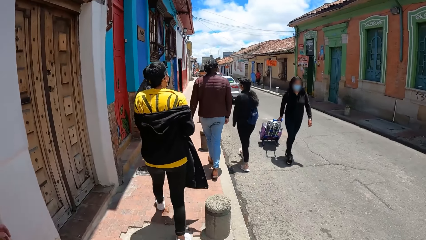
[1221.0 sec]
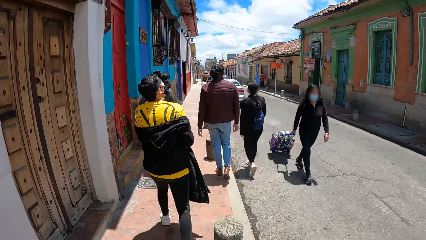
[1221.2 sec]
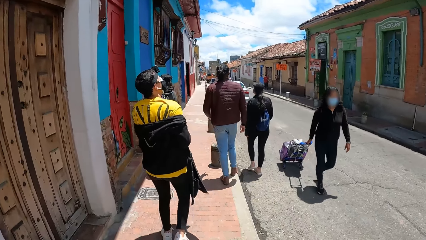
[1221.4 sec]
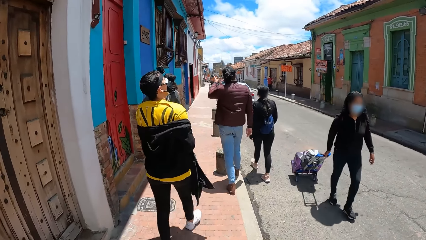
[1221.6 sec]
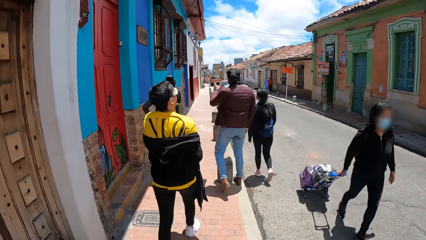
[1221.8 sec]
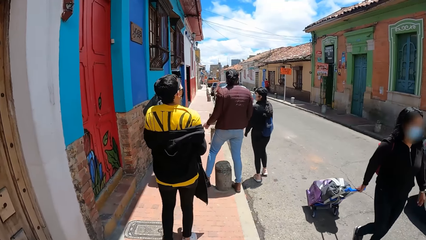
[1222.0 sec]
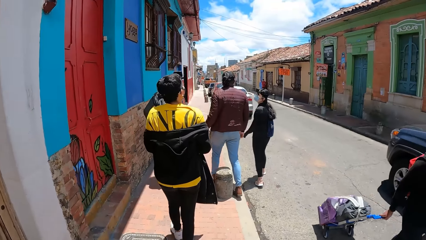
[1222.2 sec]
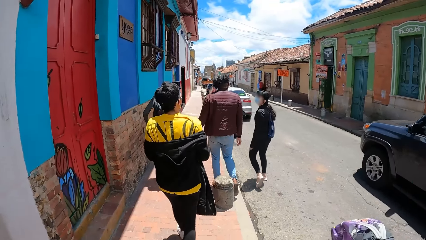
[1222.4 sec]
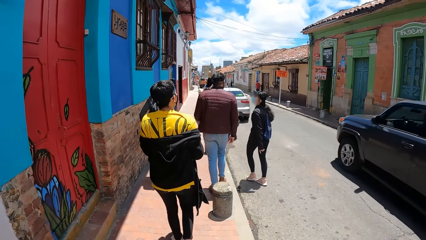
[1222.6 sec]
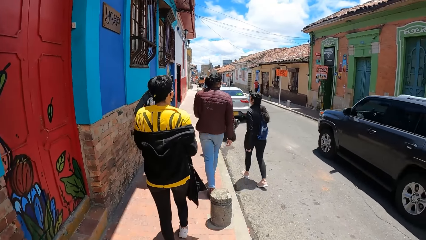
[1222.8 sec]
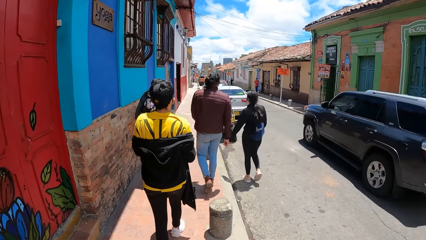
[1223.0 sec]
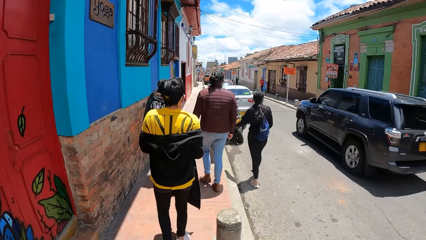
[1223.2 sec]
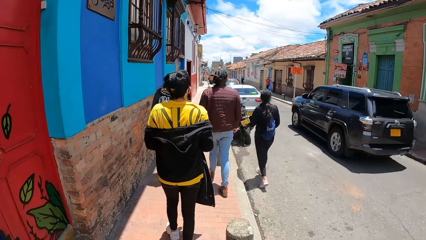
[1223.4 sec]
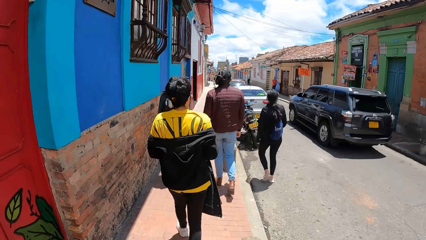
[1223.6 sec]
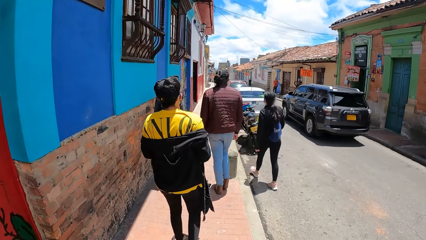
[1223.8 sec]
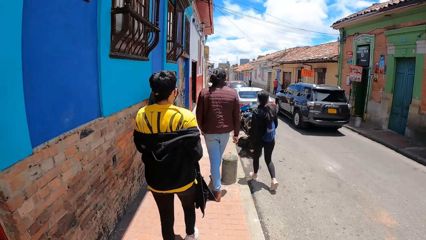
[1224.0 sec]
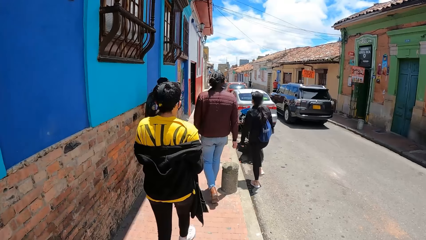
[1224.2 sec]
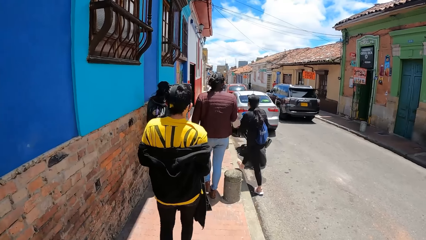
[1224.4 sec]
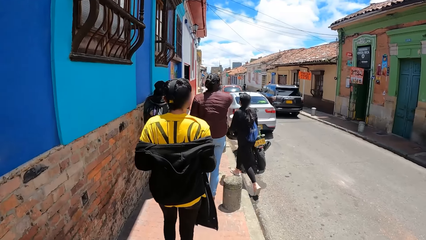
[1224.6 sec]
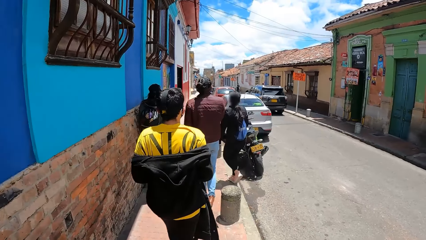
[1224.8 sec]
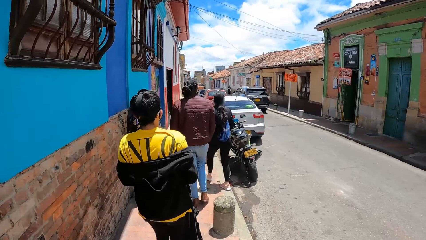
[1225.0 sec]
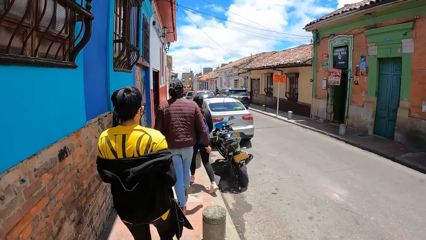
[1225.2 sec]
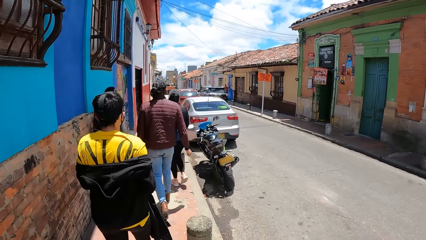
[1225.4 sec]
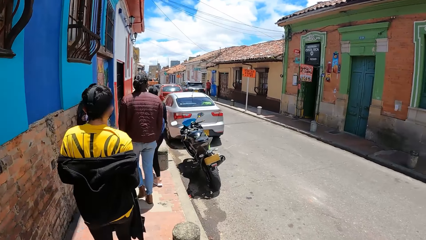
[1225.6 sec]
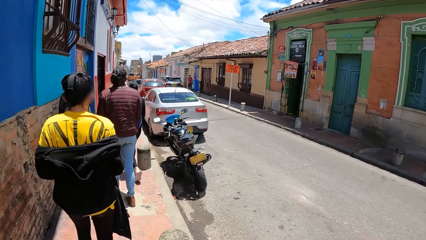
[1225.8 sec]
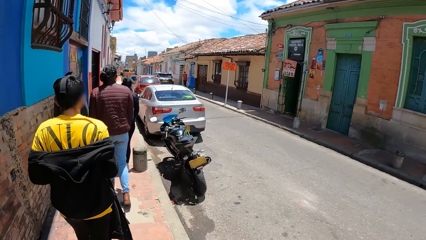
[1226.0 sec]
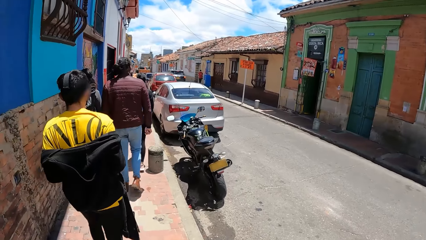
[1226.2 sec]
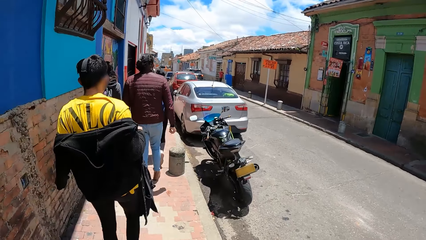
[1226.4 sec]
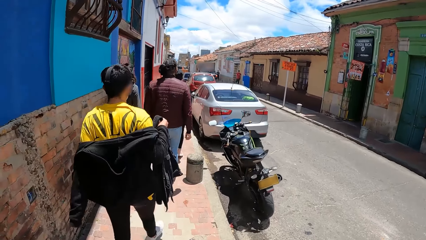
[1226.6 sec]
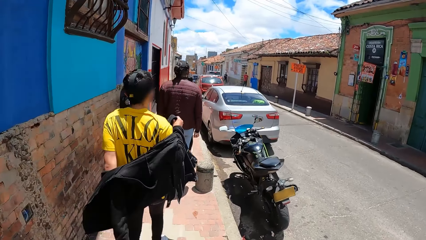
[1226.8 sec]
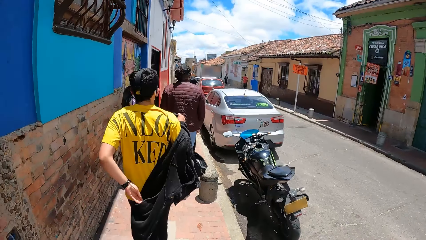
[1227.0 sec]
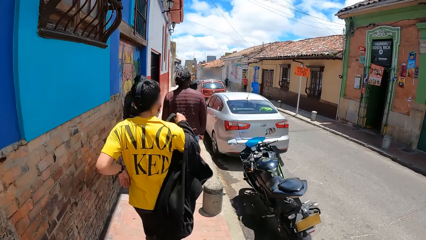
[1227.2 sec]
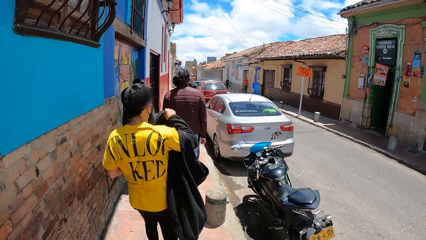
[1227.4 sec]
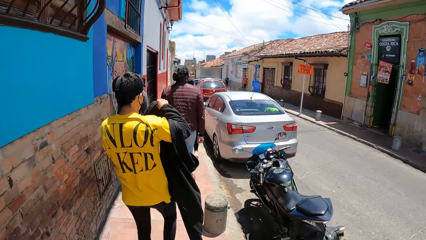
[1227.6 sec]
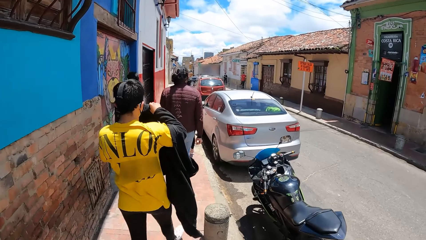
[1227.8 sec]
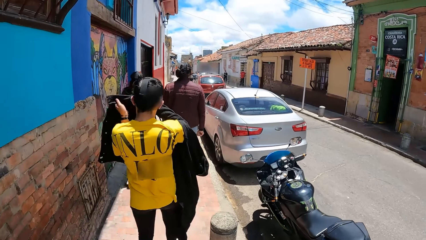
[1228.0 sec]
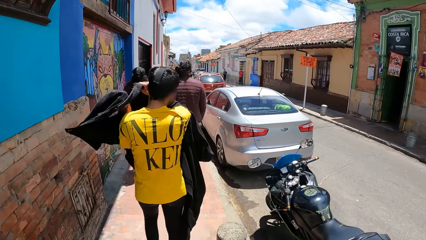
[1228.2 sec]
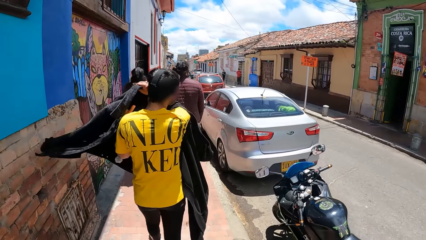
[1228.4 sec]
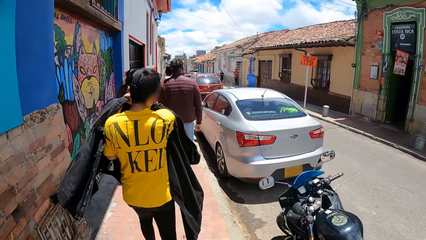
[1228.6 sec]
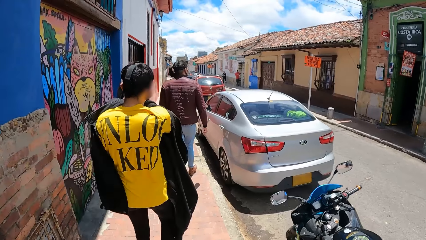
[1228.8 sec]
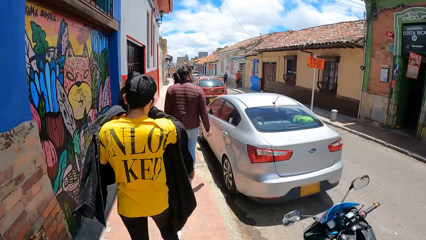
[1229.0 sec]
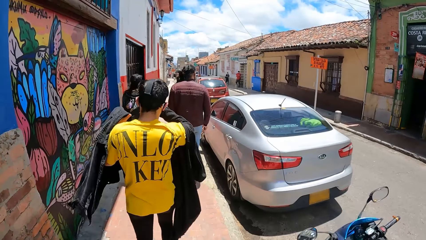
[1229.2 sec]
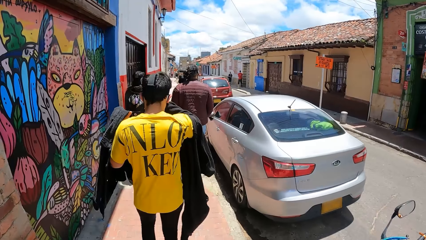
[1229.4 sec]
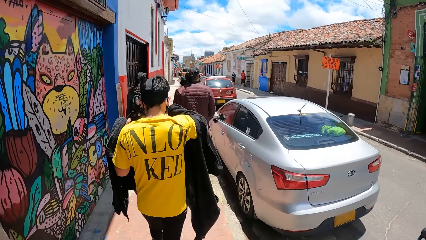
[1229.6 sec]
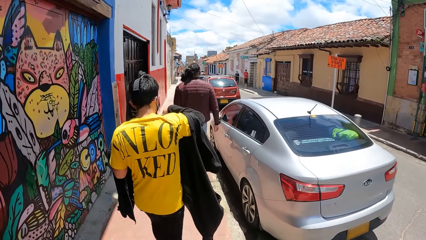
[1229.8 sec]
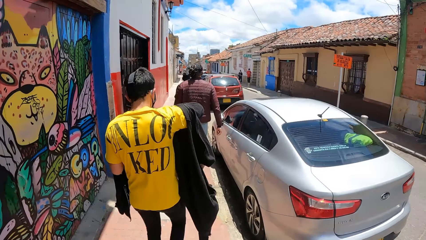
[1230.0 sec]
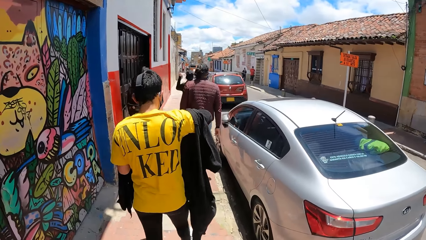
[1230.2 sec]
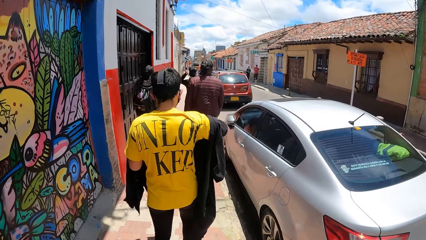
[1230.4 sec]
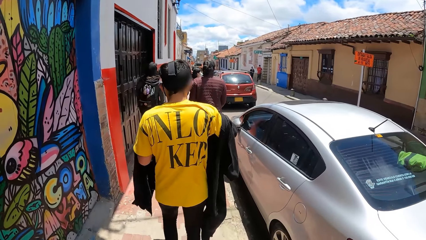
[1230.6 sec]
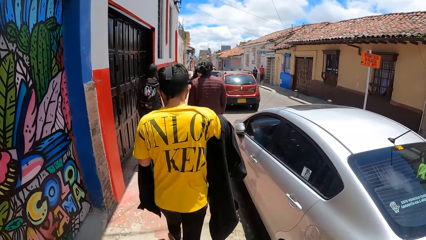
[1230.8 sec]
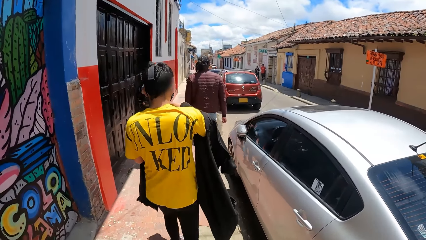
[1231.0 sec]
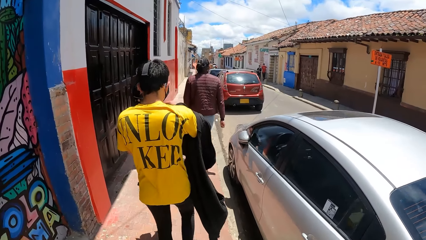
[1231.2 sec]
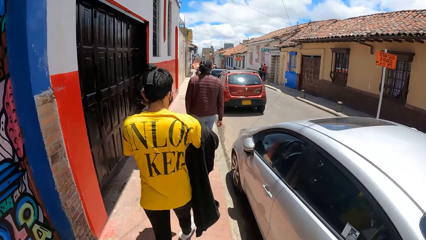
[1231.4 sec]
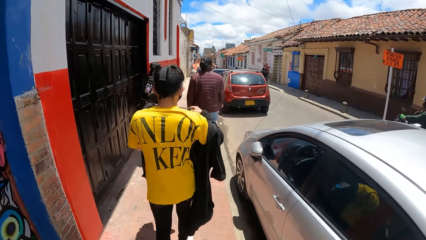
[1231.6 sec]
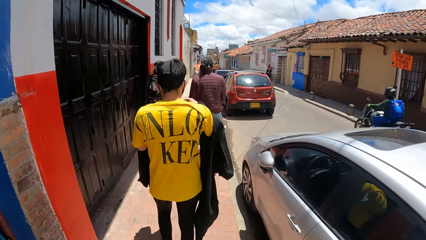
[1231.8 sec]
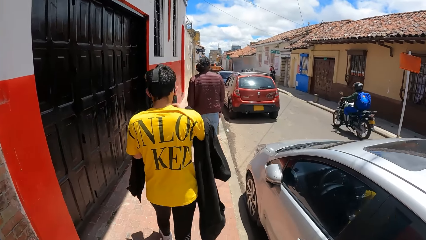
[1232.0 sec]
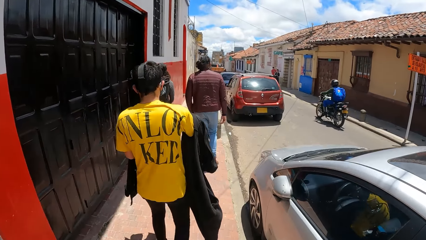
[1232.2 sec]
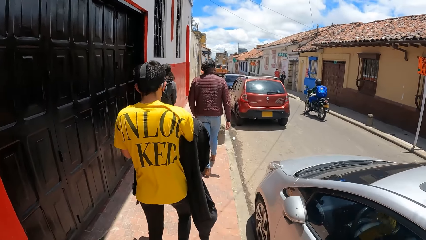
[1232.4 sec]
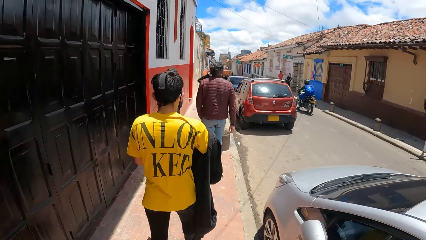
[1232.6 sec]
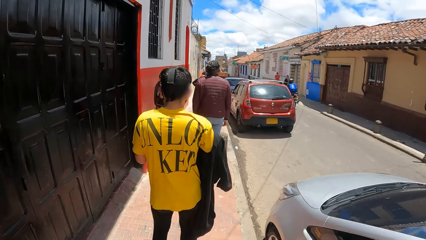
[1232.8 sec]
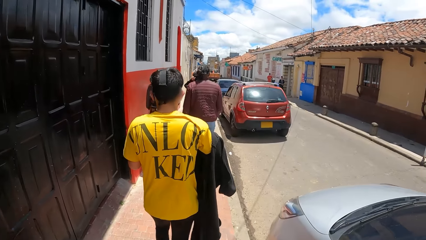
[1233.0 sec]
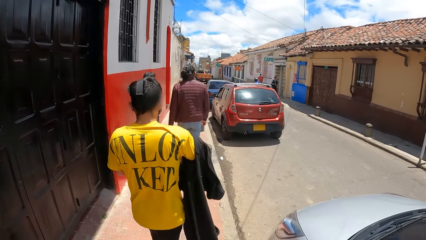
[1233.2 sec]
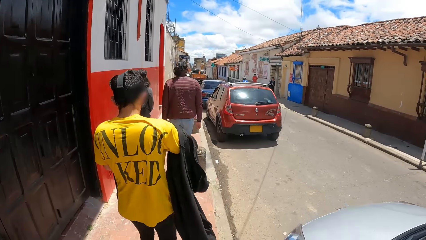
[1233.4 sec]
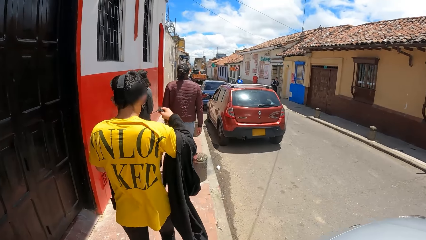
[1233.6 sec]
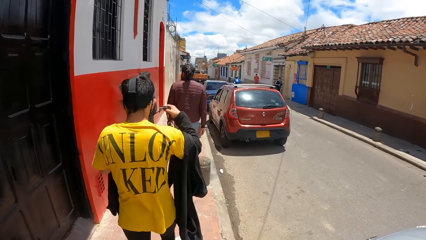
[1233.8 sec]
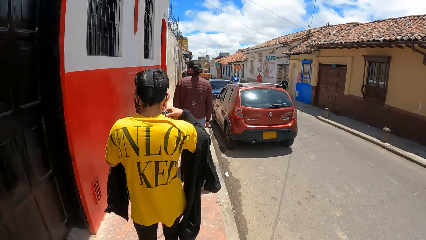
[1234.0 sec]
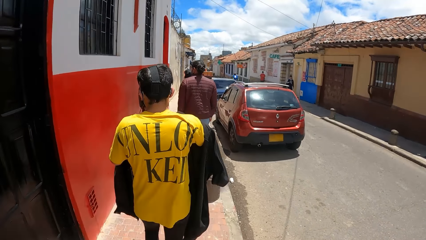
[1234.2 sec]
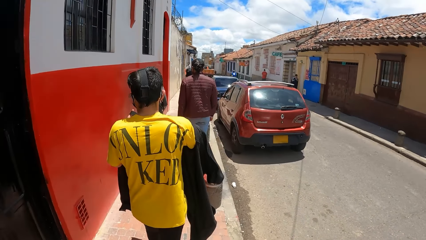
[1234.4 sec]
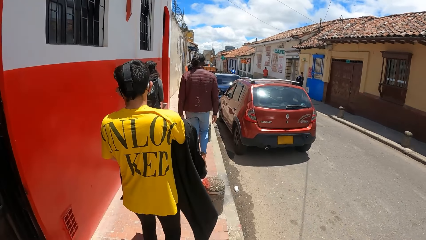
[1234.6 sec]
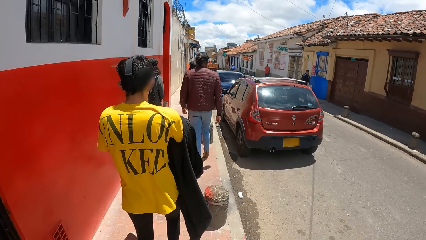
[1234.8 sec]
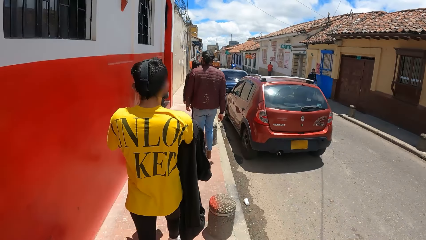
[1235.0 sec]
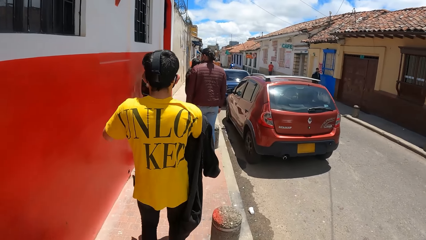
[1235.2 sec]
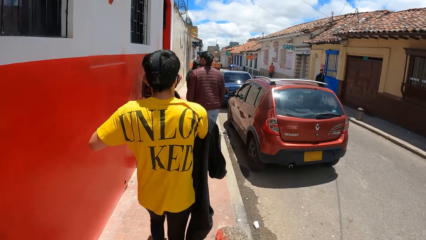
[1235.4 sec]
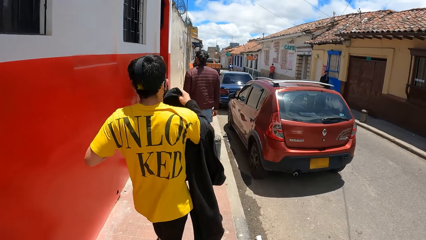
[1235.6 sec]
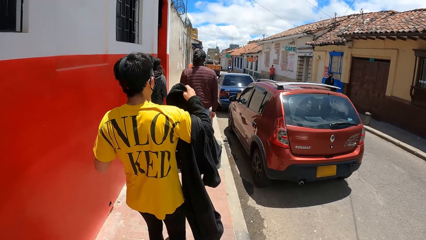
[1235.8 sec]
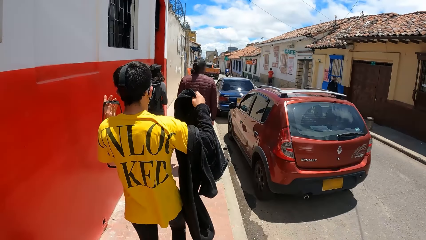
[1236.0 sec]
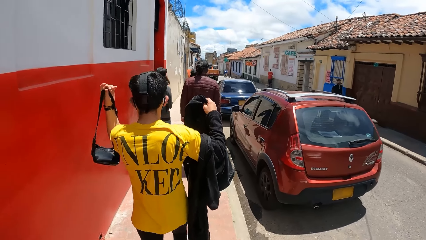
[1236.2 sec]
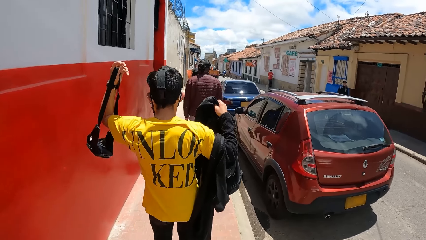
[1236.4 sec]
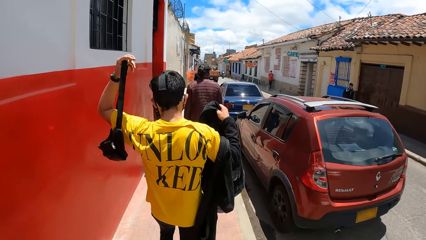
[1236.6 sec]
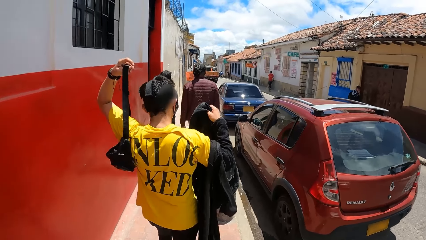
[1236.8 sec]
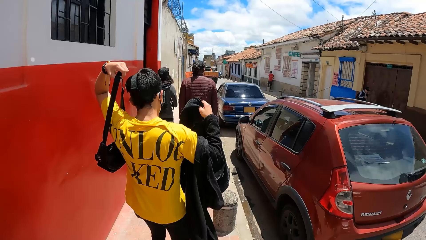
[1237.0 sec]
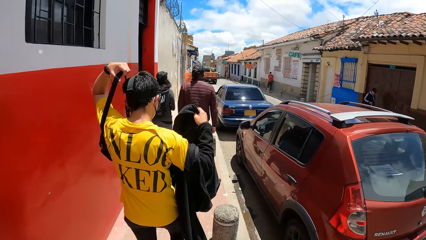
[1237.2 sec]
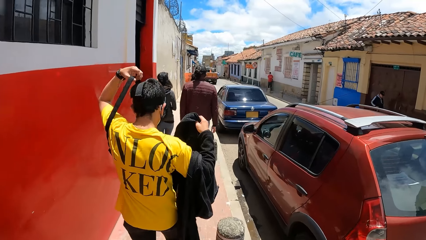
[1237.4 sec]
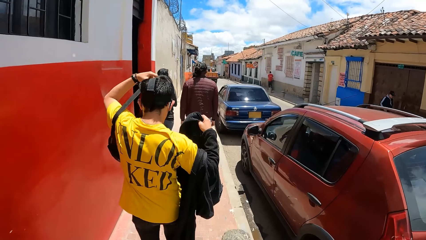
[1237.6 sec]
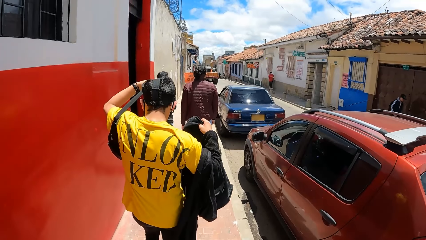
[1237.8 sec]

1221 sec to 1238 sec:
A black car drives past the camera wearer. A man takes off his jacket halfway. The man hangs the jacket in his right hand on his left hand. A motorcycle rides past the camera wearer. The man adjusts the purse with both hands, holds the jacket with his right hand, and holds the purse with his left hand.
